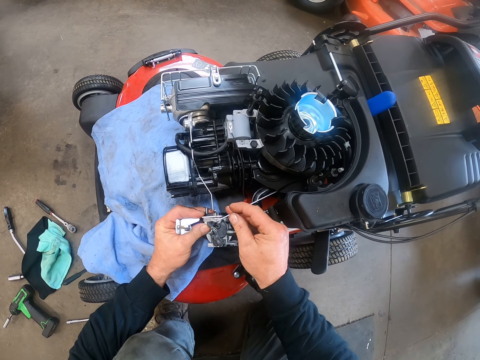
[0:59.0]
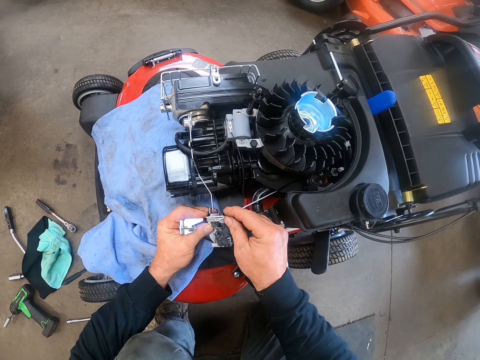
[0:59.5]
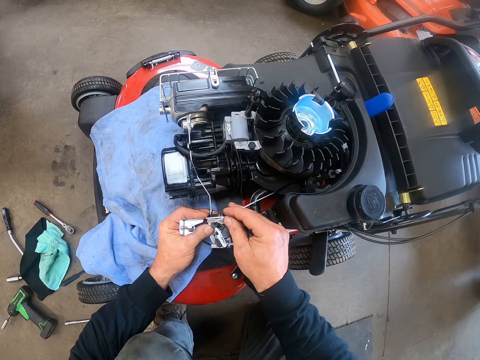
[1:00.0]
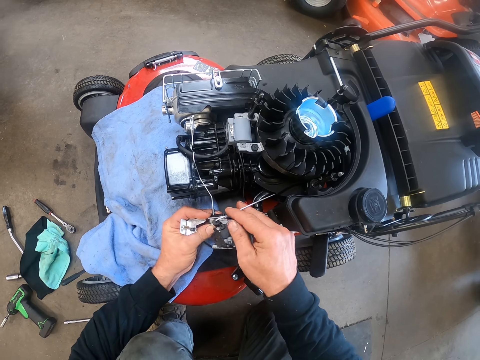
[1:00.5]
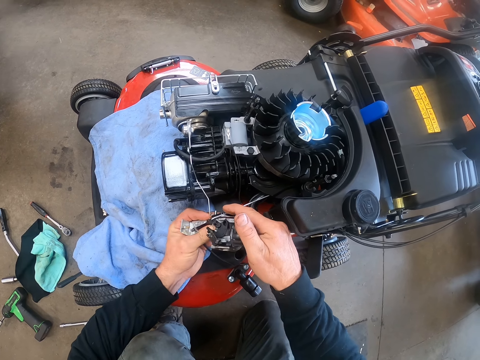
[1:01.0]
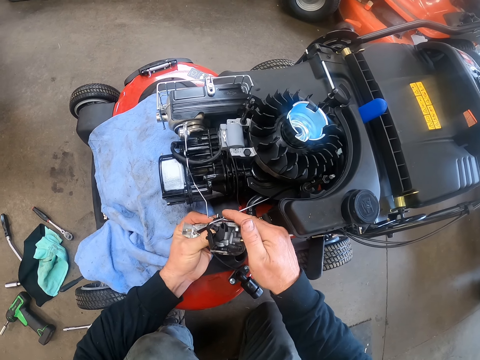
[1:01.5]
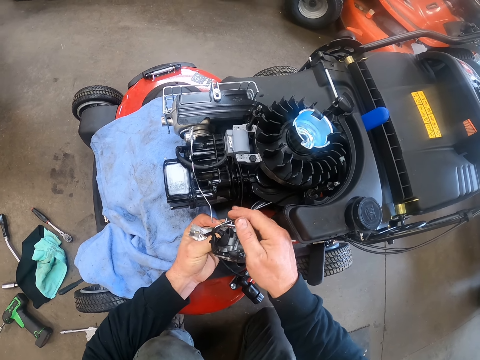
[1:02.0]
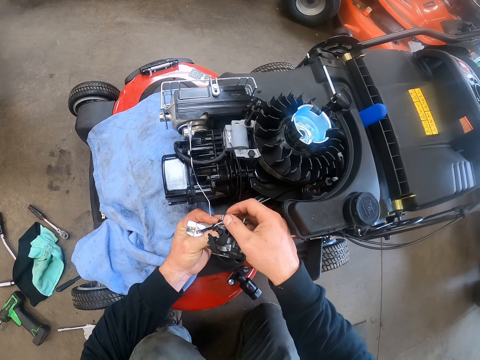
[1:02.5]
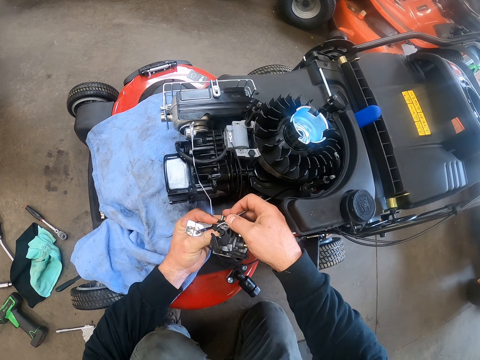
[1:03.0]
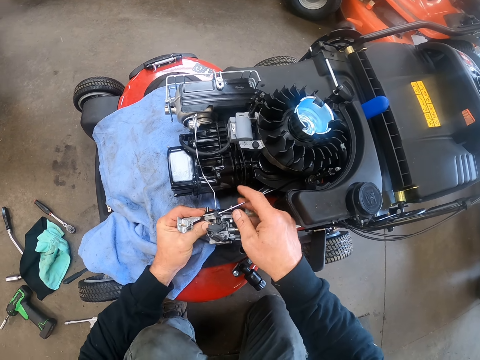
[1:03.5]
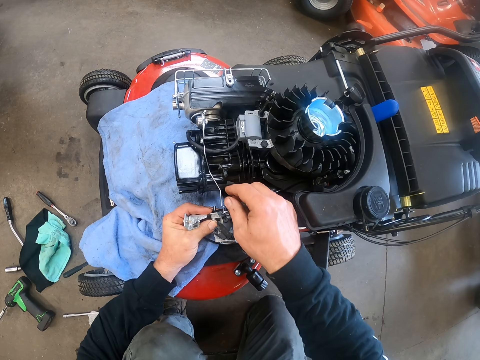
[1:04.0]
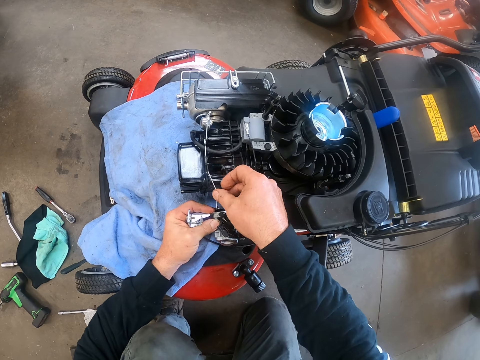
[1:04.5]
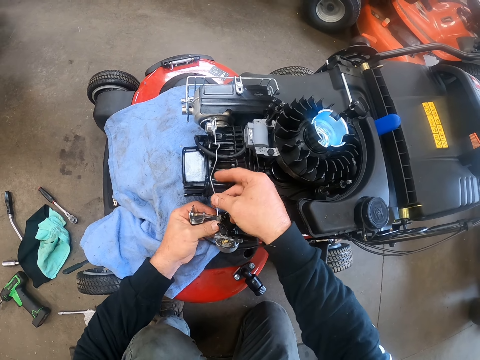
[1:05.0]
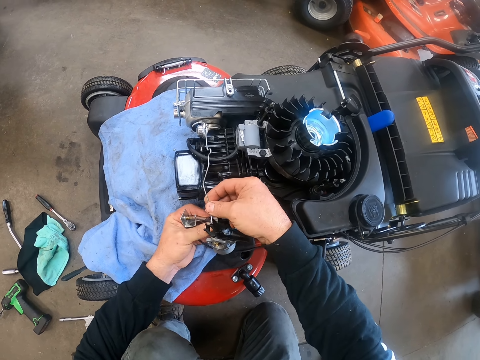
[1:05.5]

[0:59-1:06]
The camera wearer fixes the indicator to the lawn mower.

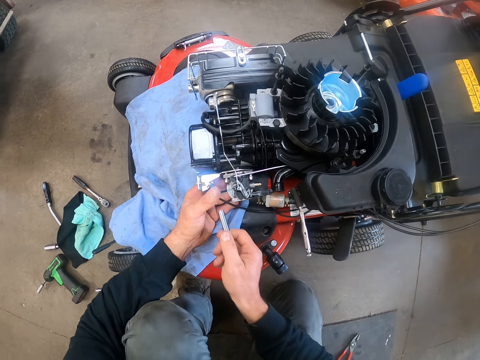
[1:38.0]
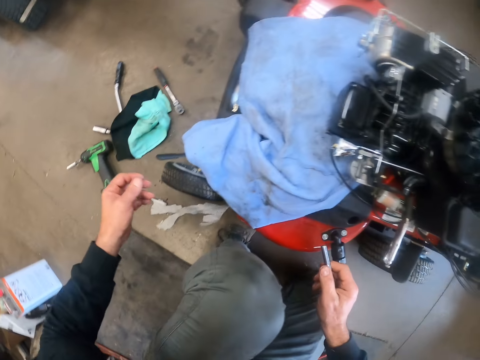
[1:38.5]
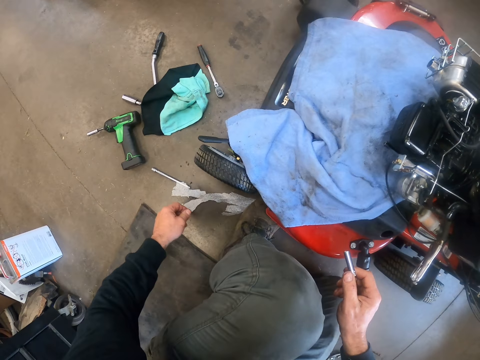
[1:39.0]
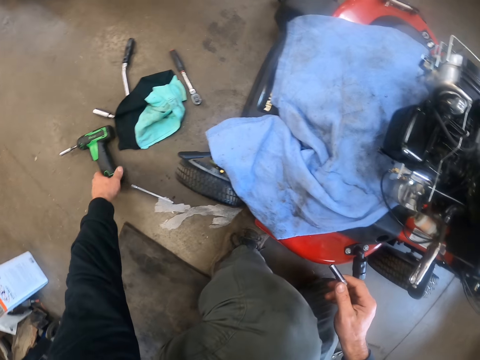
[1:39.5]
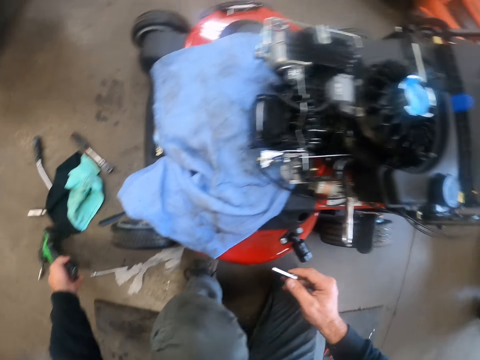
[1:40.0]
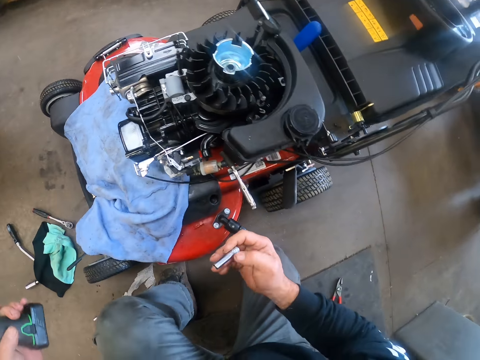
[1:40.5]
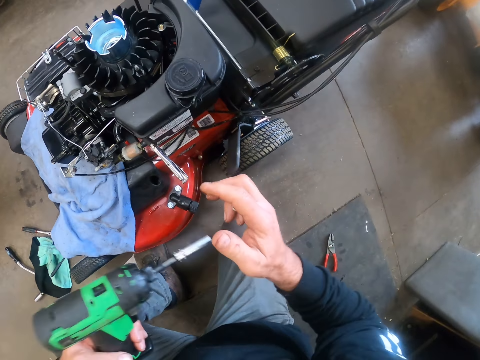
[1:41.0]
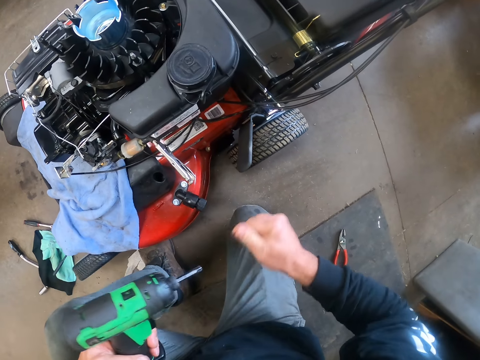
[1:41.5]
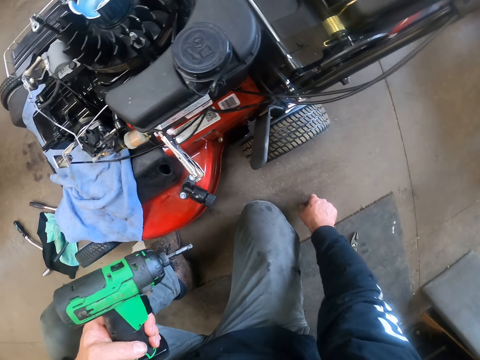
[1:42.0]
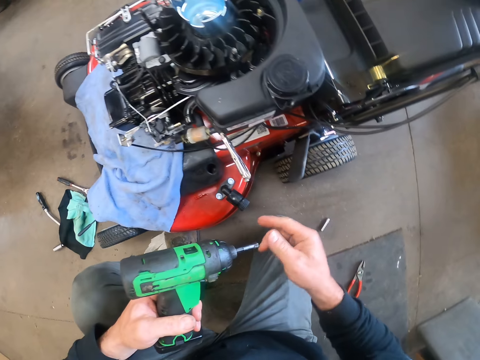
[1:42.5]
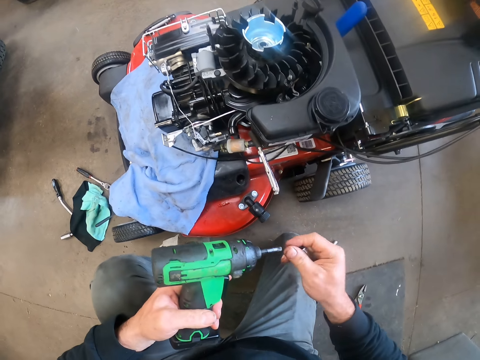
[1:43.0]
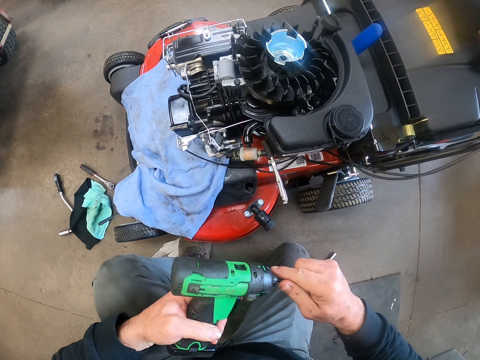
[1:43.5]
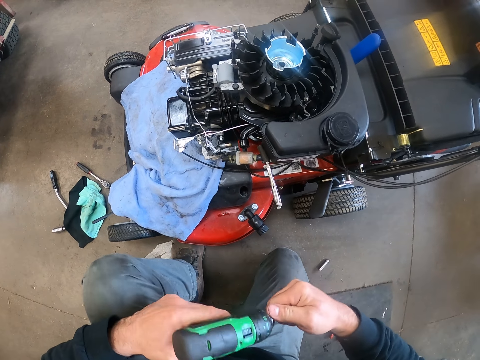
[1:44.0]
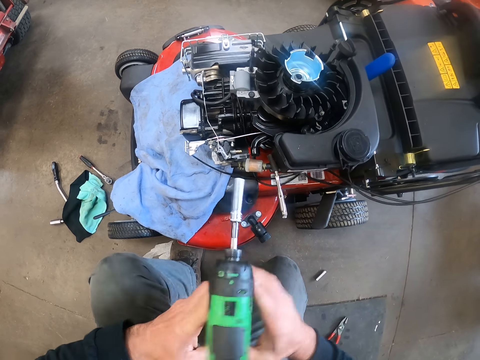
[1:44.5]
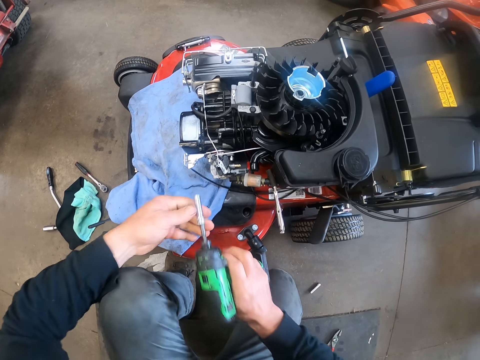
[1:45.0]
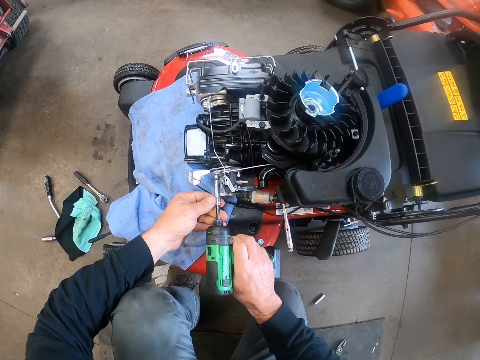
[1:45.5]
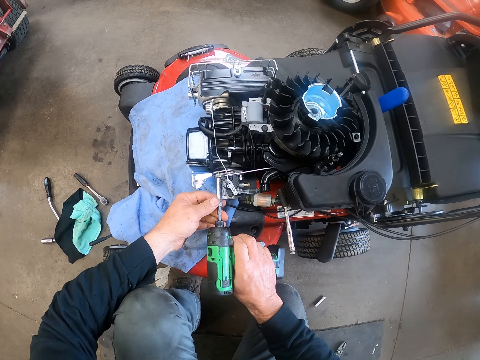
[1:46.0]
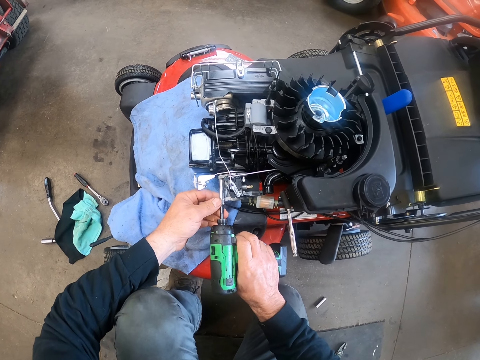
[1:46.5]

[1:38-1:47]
The camera wearer picks up a screw gun from the floor with his left hand. He removes another socket spanner from the screw gun with his right hand. He drops the socket spanner on the floor with his right hand. He fixes the first socket spanner in his right hand to the screw gun. He passes the screw gun to his right hand. He tightens both screws with the screw gun on the indicator of the lawn mower.

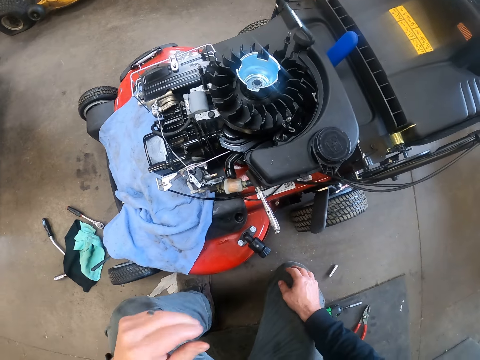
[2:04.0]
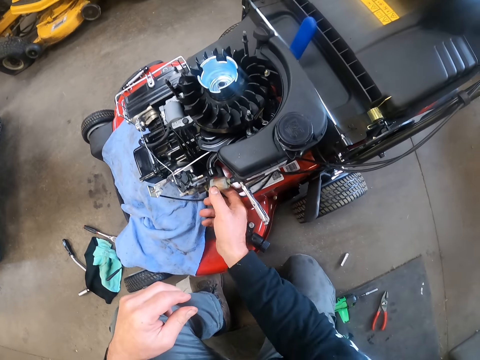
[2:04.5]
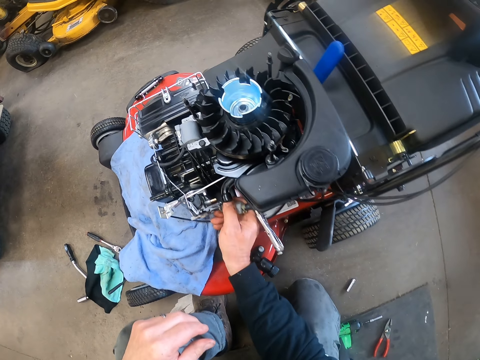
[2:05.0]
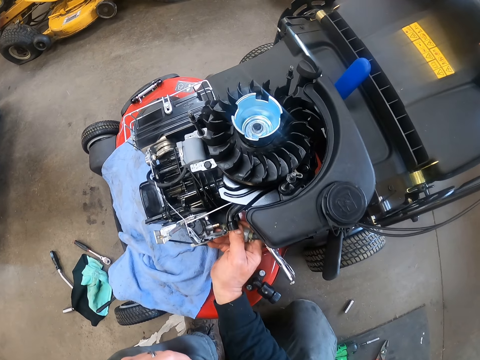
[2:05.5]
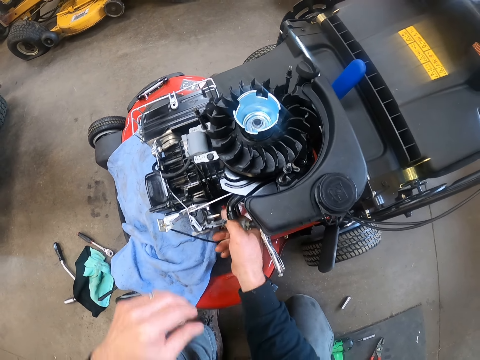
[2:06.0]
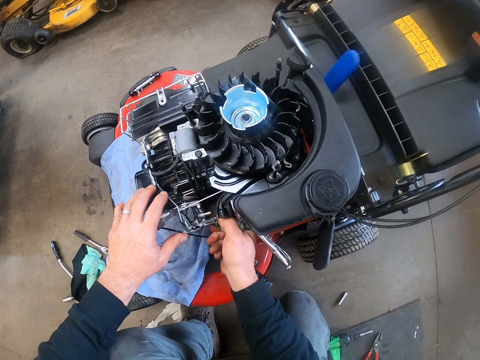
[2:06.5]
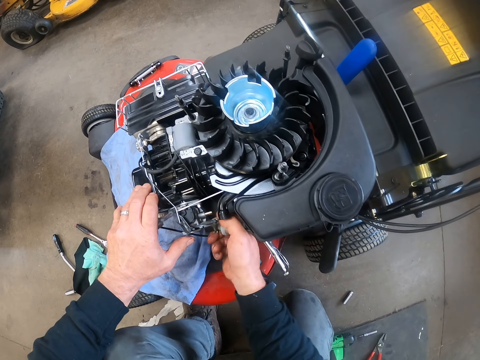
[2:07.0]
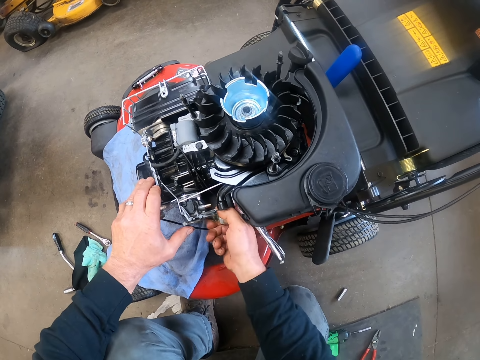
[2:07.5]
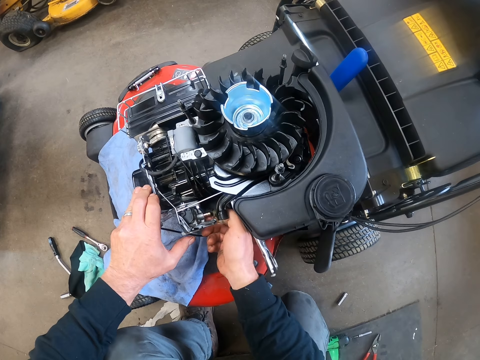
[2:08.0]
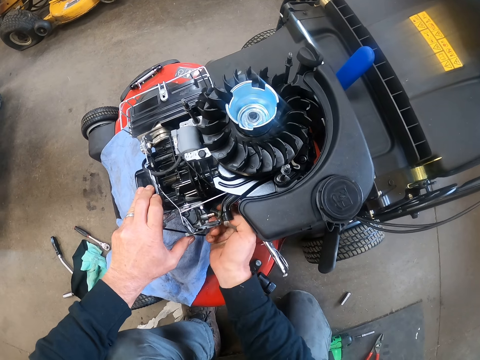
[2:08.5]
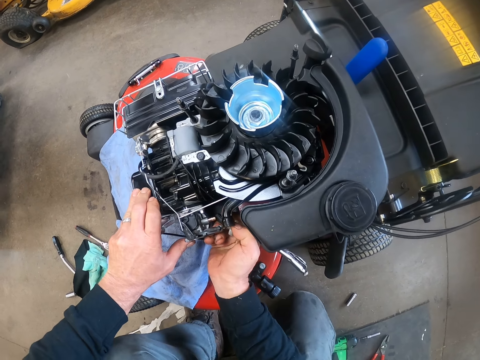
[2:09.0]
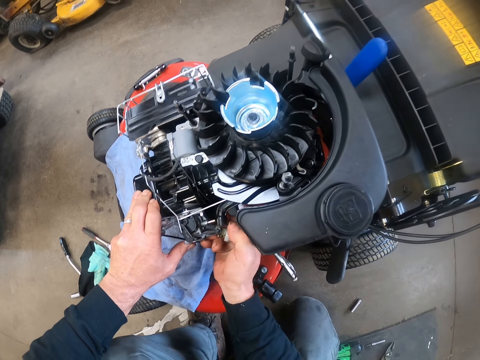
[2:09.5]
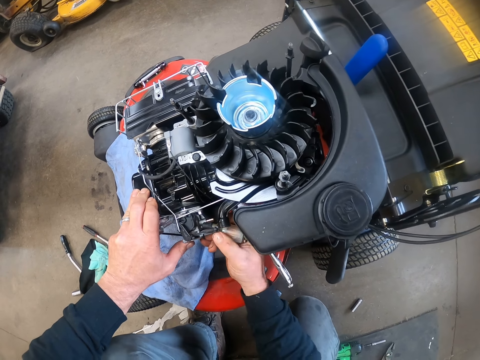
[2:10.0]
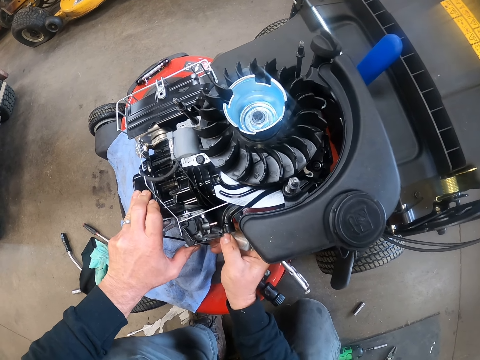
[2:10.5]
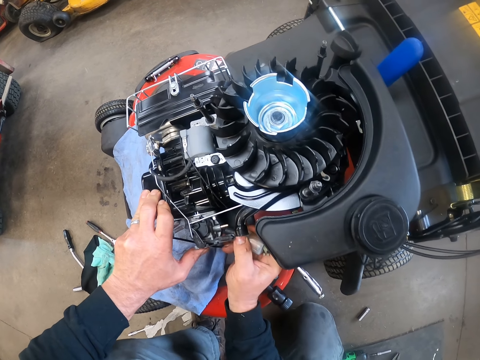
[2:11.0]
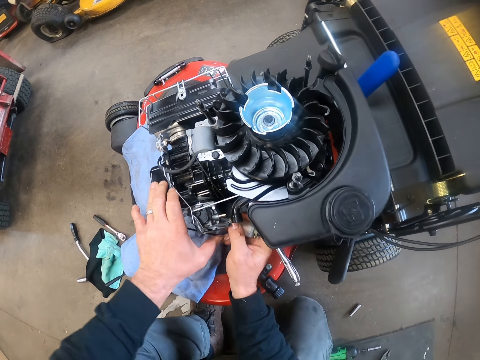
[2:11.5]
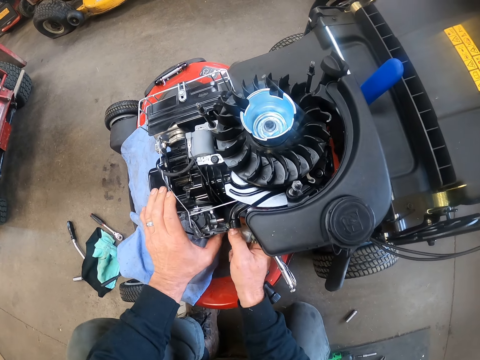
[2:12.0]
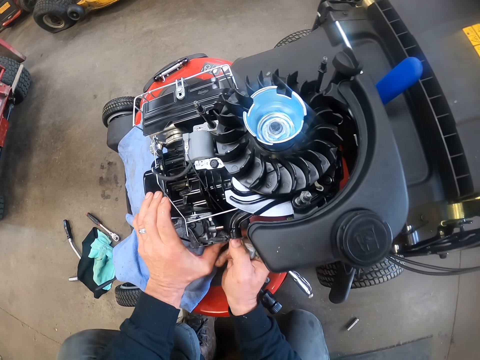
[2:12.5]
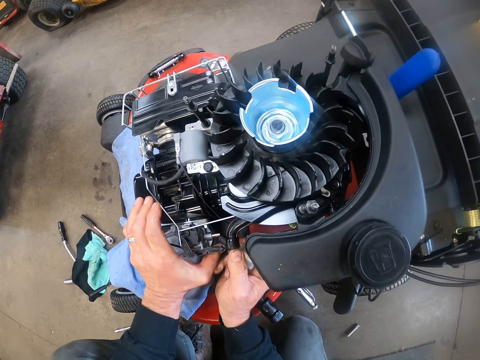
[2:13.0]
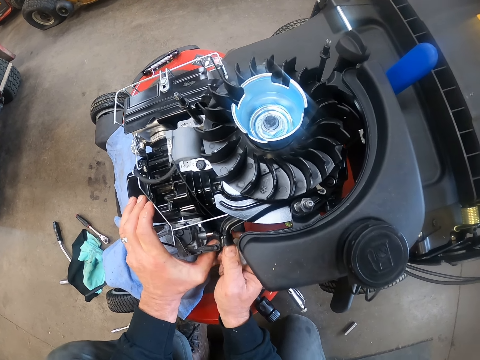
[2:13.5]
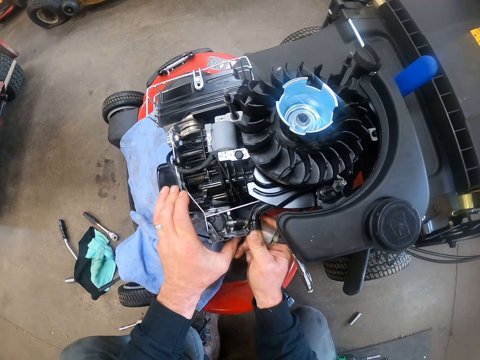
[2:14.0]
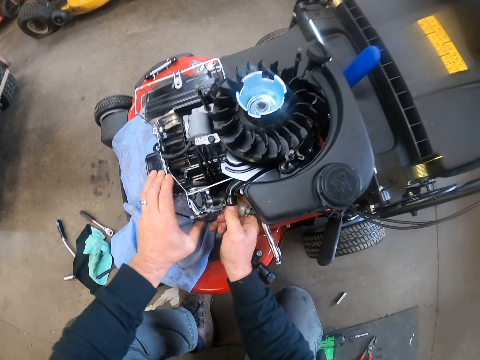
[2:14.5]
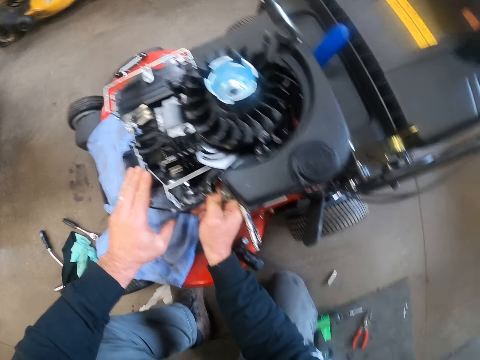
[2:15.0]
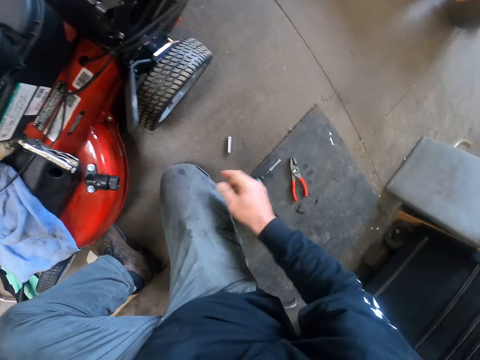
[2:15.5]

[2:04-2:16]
The camera wearer works on the lawn mower with both hands. He fixes something of the lawn mower.
